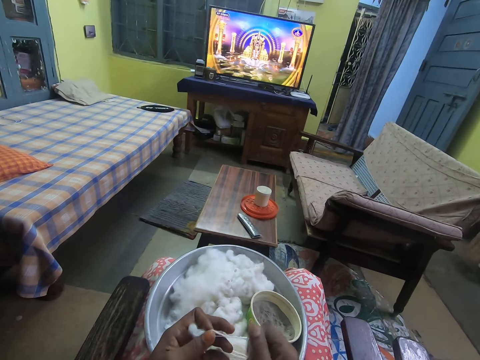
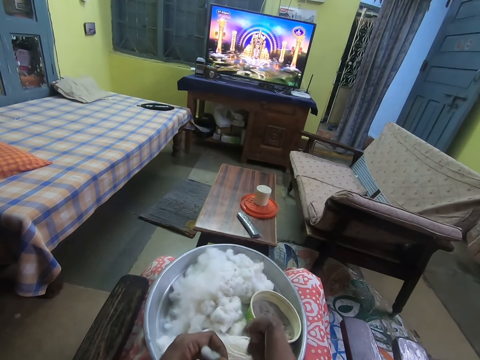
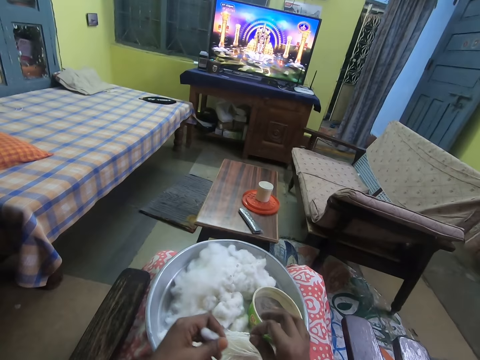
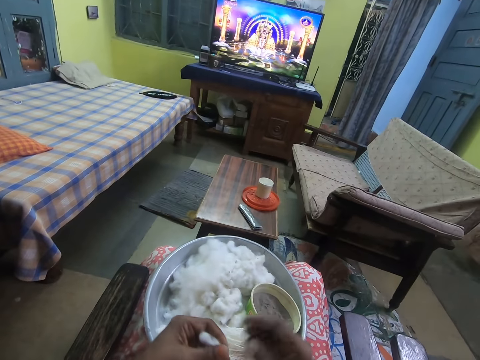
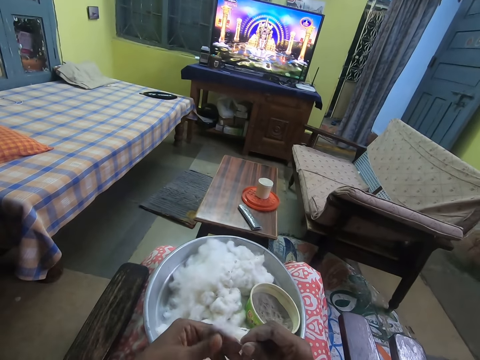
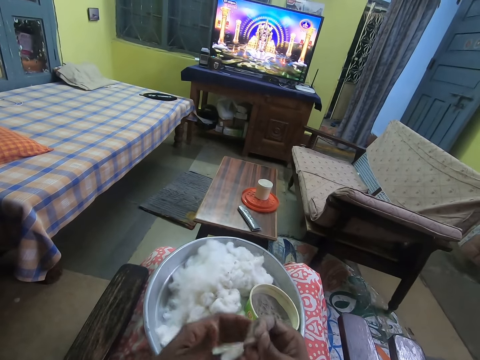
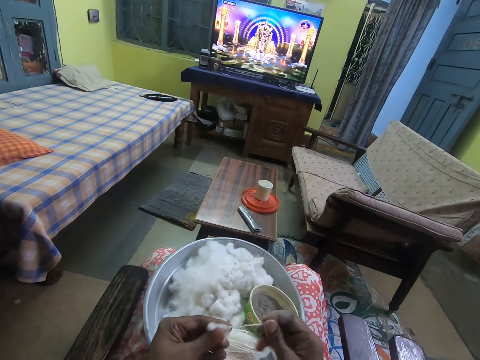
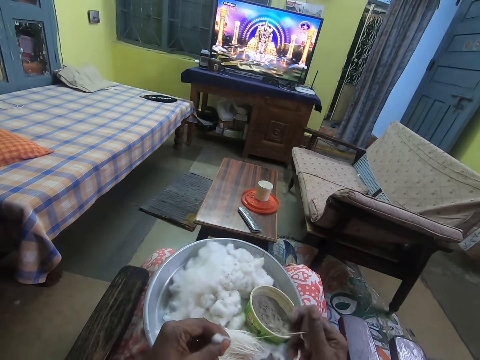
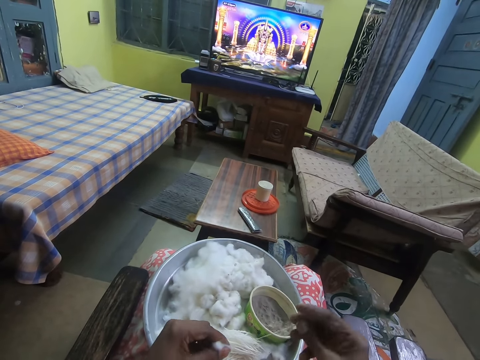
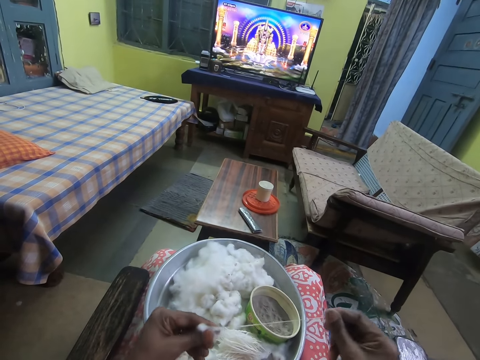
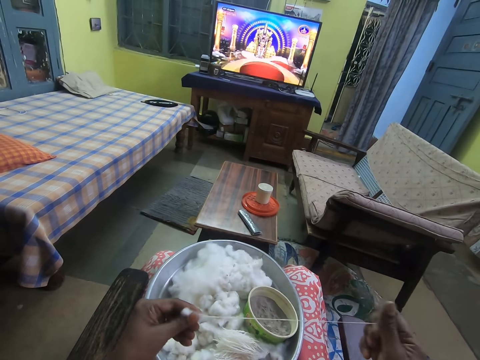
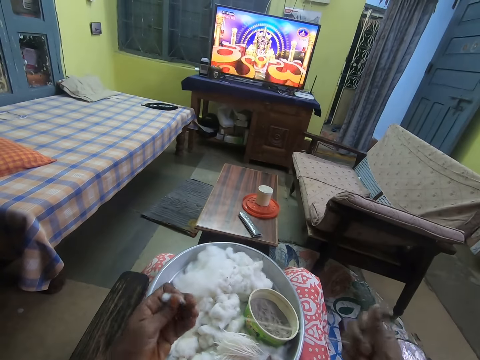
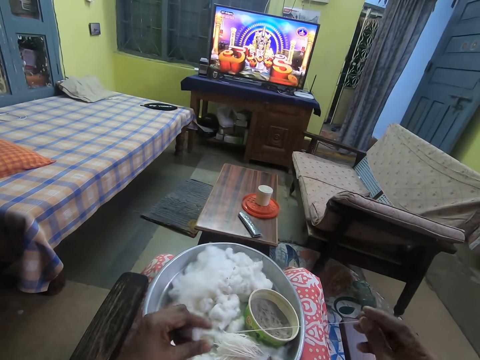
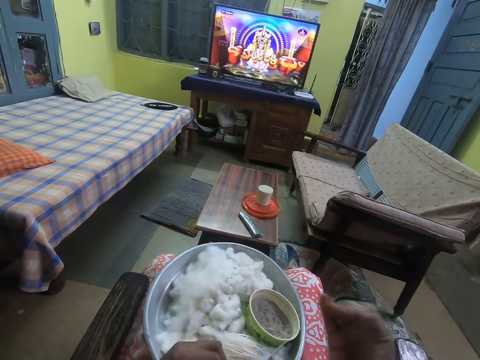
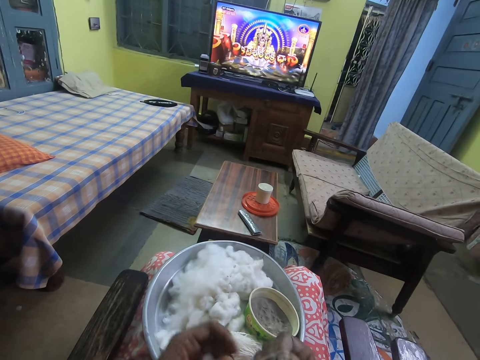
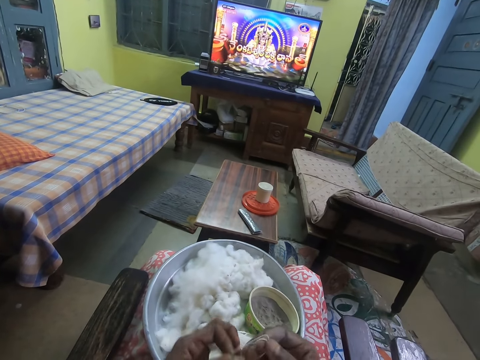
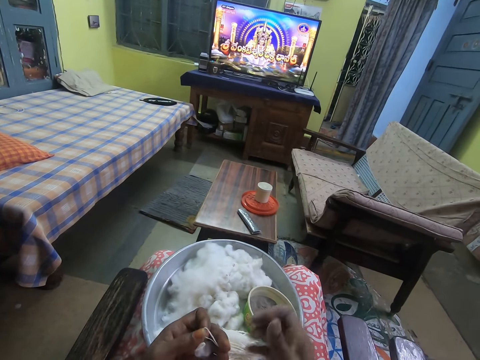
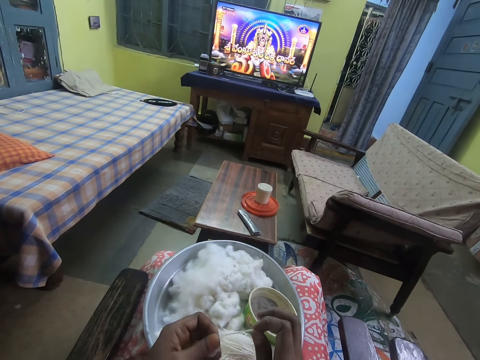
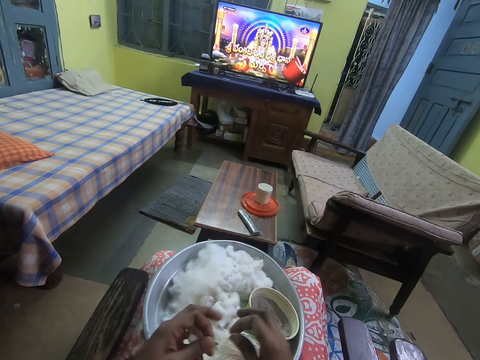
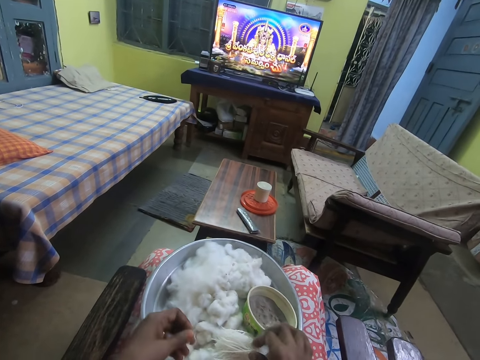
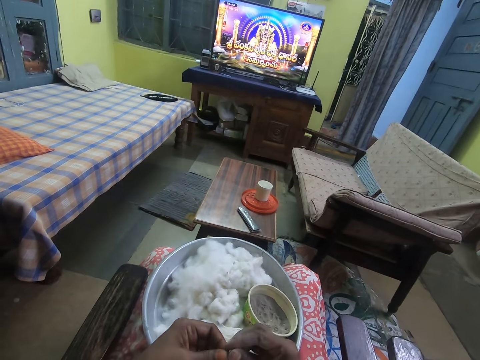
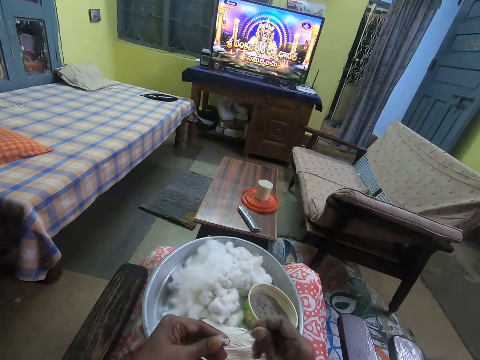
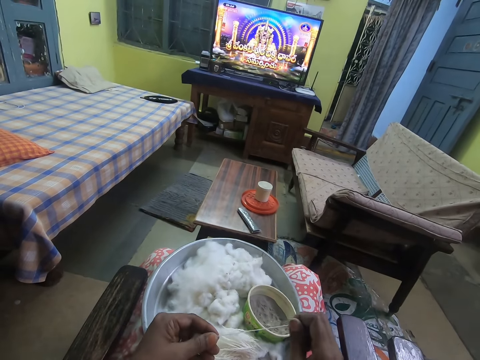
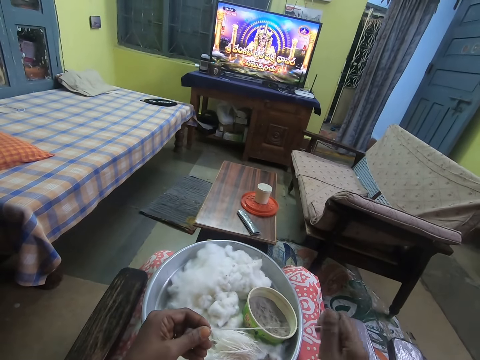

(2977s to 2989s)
The camera wearer drops the yarn on the tray with her right hand. She pulls the cotton fibers in her left hand with her right hand. She holds the cotton fibers with her left hand. She holds the thread. She spins yarn from the cotton fibers with both hands. She straightens the thread. She folds the thread. She drops the cotton strand in the tray on her leg with her right hand. She removes a cotton strand from the cotton ball in her left hand with her right hand.

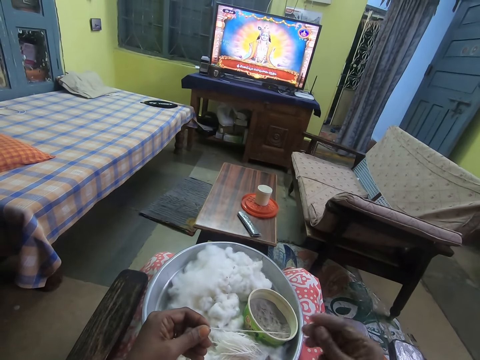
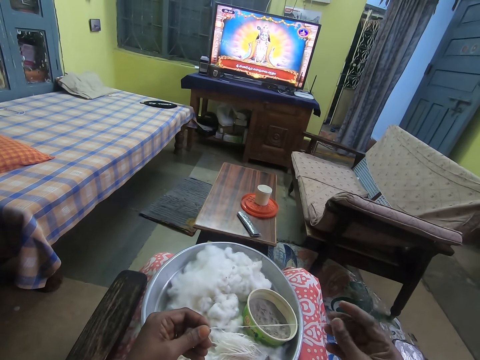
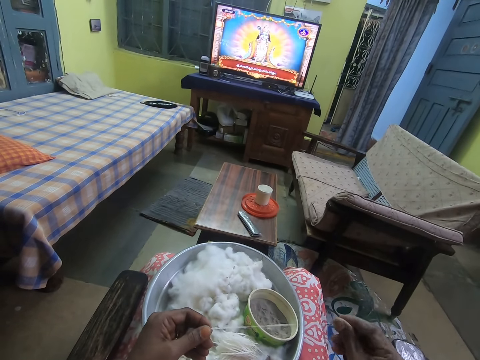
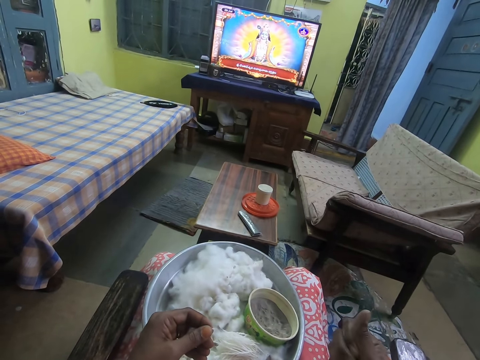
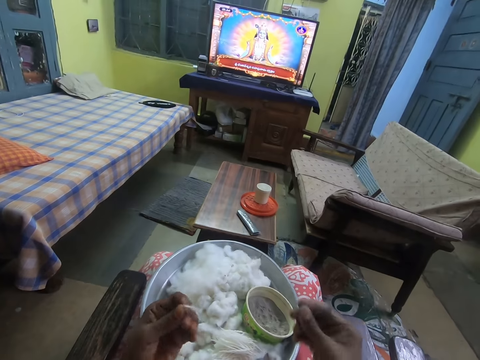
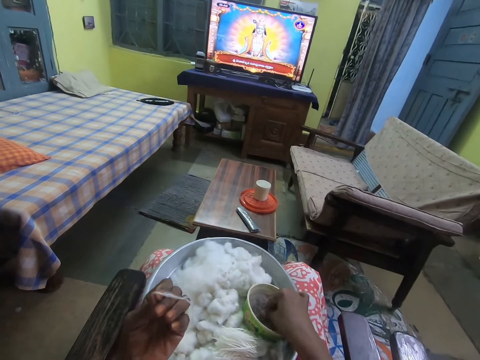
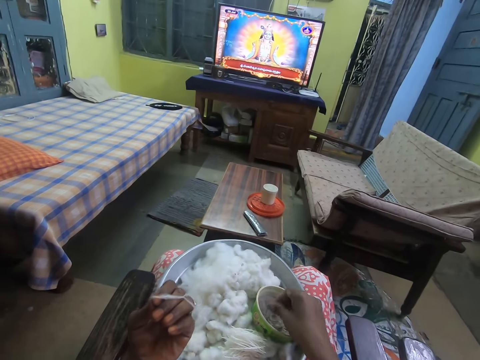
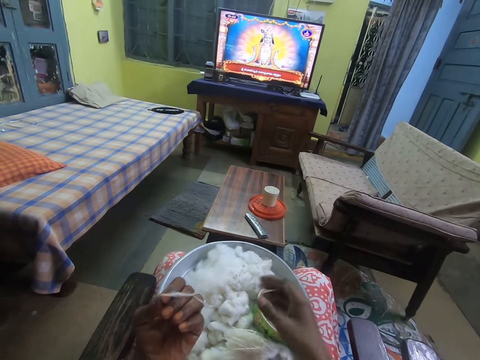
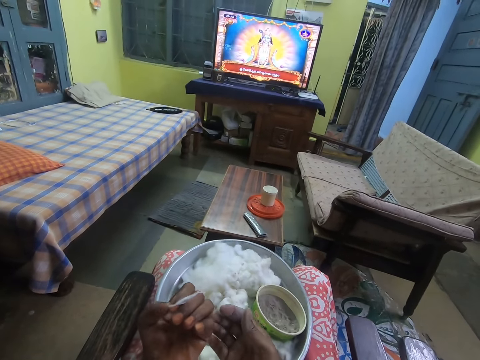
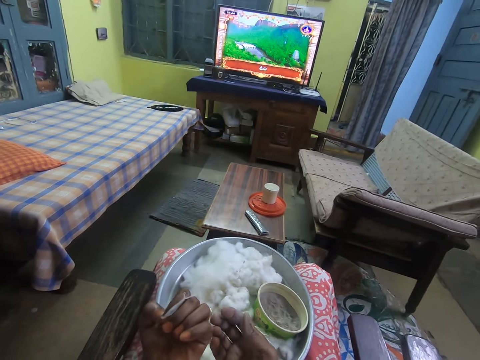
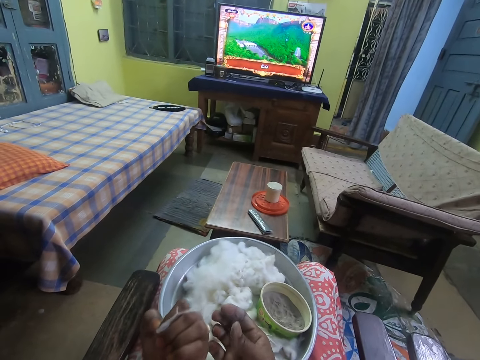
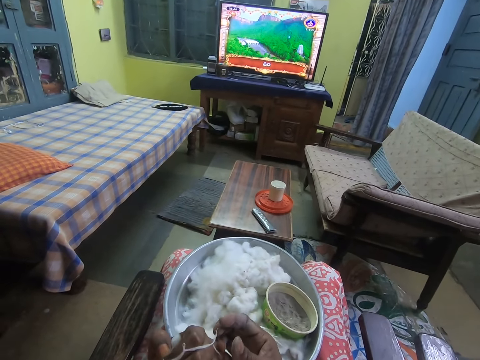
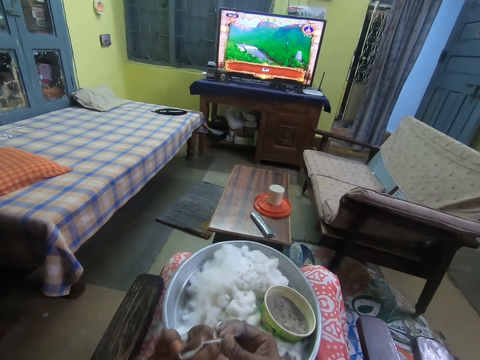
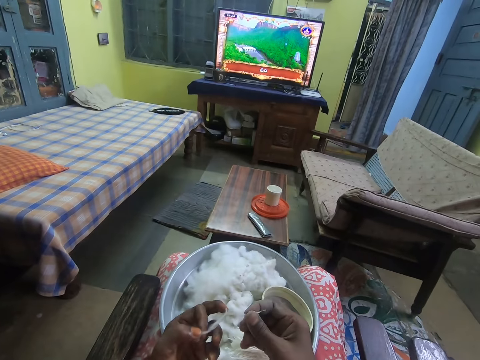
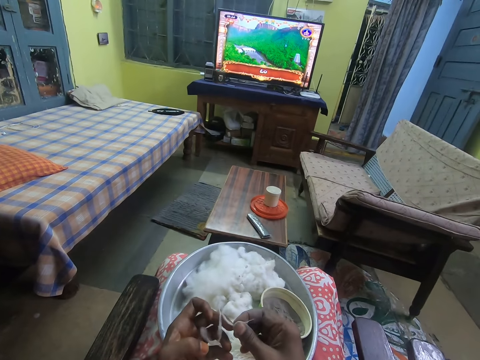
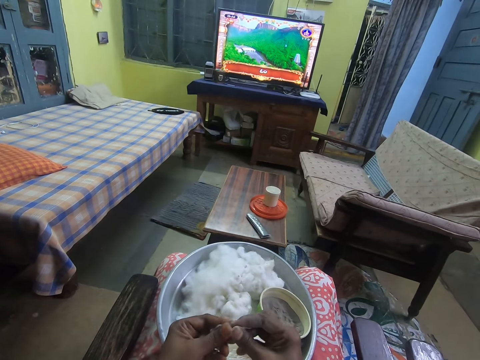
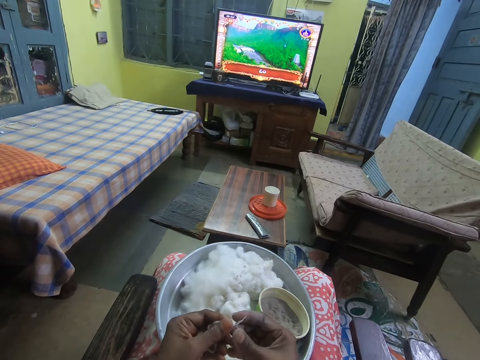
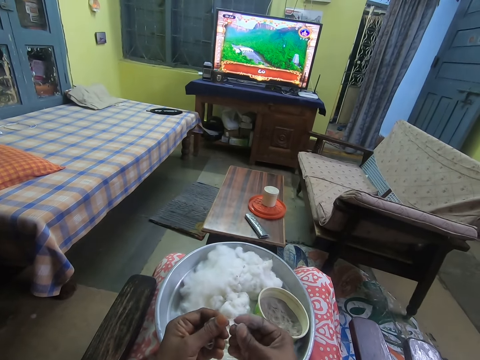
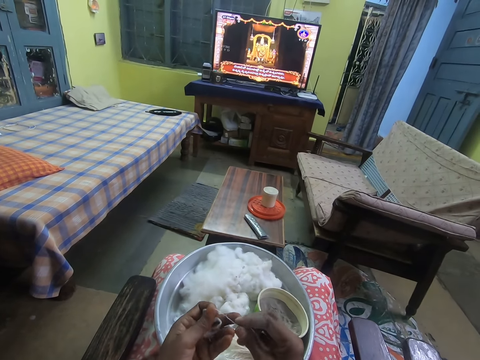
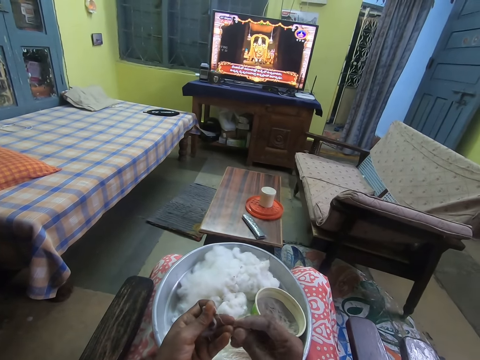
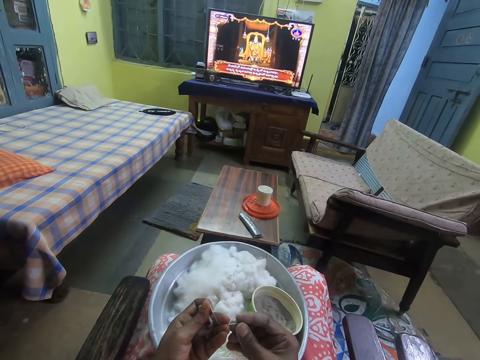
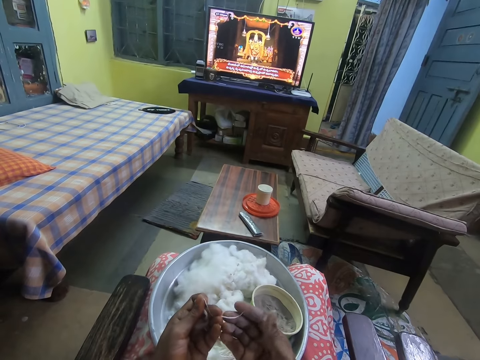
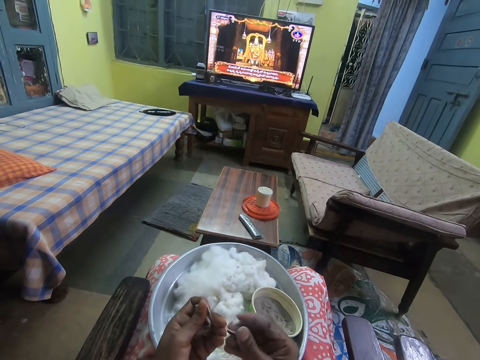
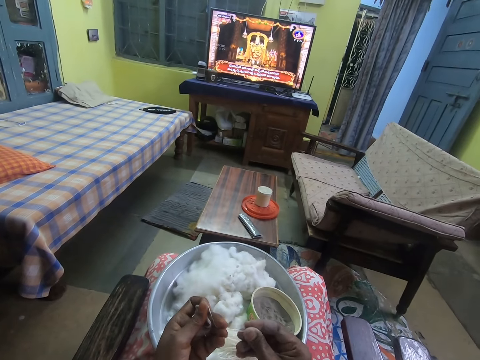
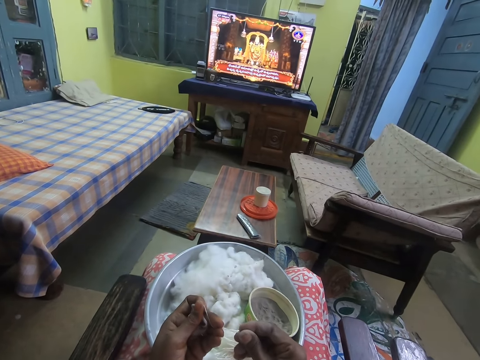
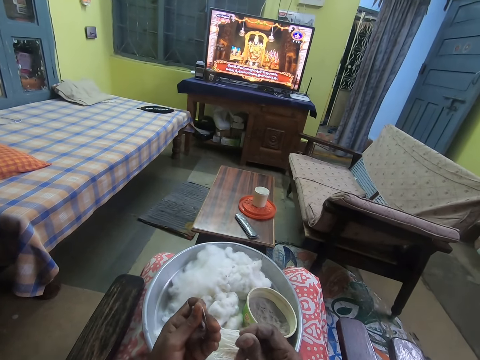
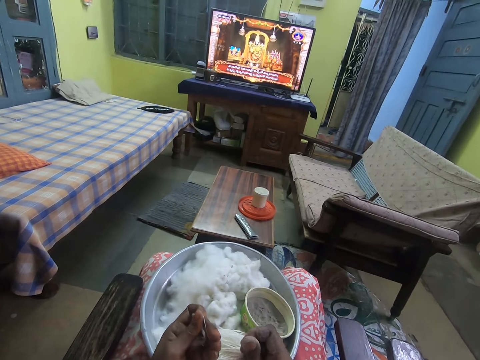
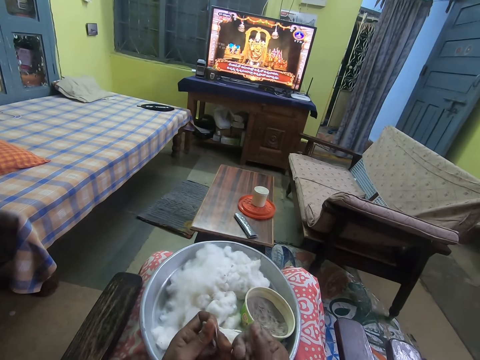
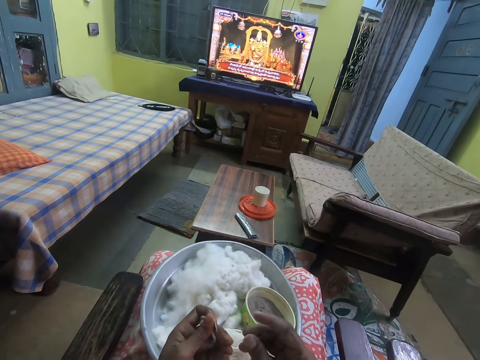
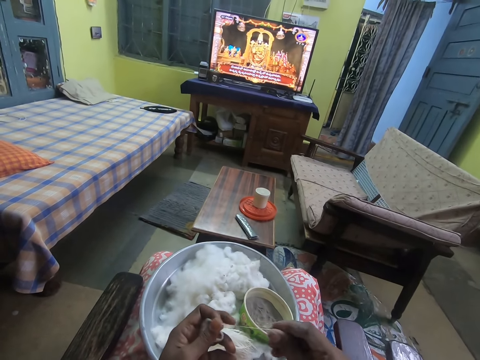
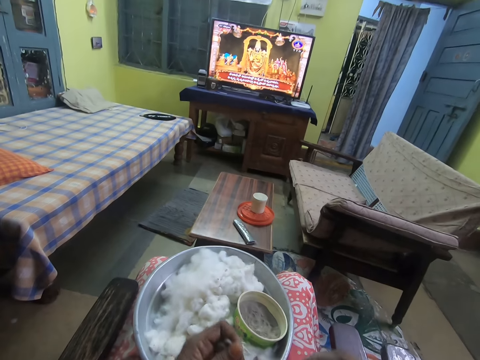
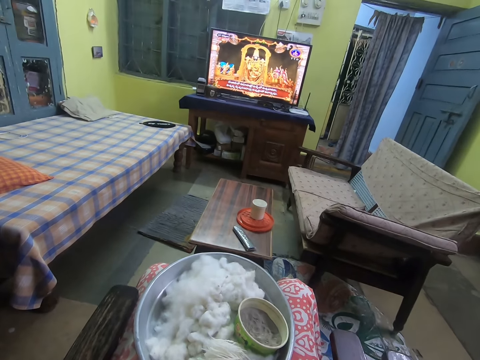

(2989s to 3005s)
The camera wearer stretches a cotton string with both hands. She touches some sand in a container in the tray on her leg with her right hand. She scoops something from the plate. She grips the cotton strand with both hands. She sings.
